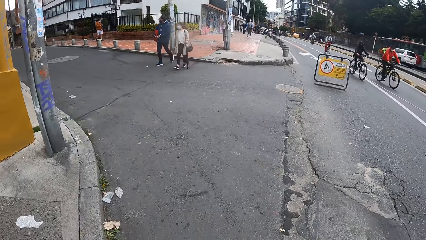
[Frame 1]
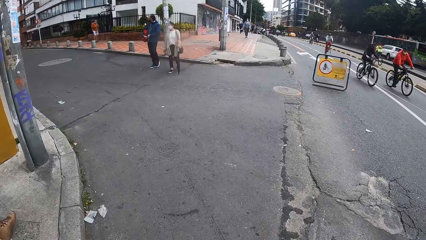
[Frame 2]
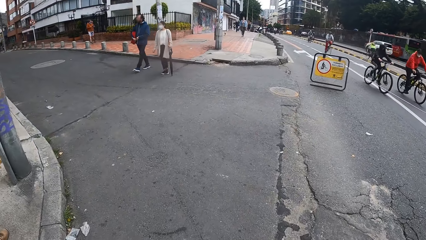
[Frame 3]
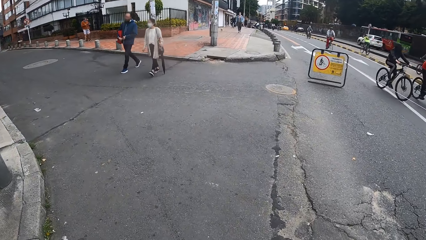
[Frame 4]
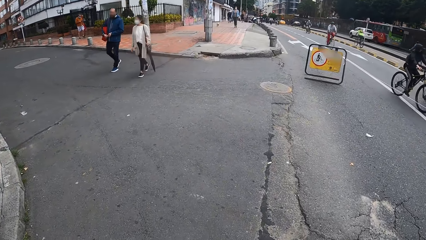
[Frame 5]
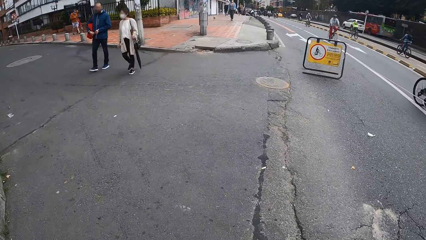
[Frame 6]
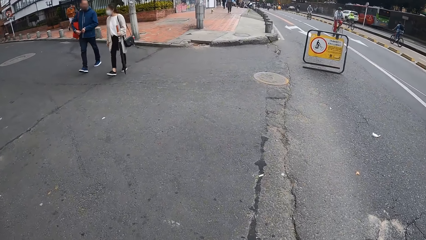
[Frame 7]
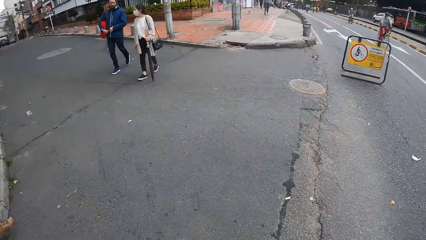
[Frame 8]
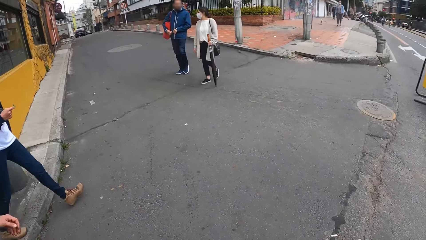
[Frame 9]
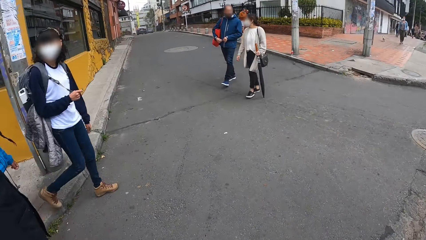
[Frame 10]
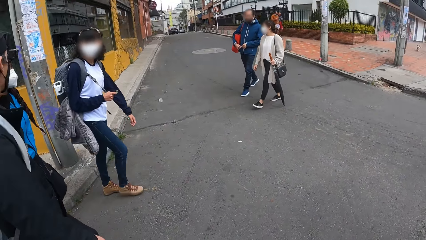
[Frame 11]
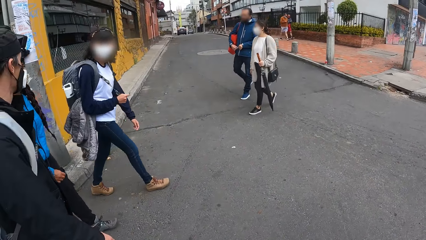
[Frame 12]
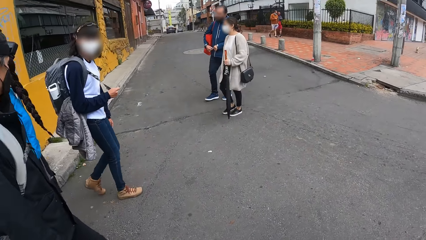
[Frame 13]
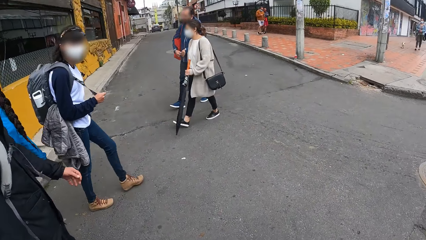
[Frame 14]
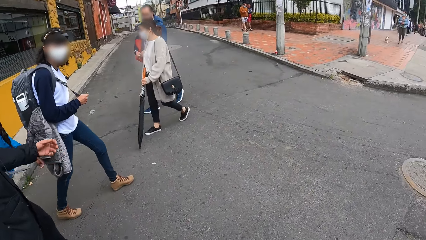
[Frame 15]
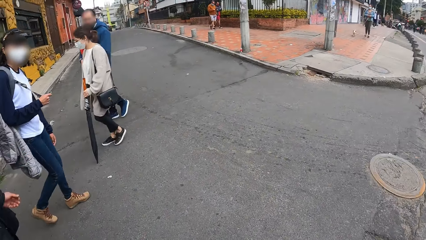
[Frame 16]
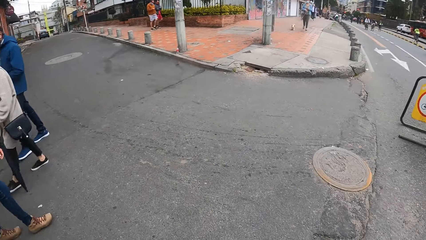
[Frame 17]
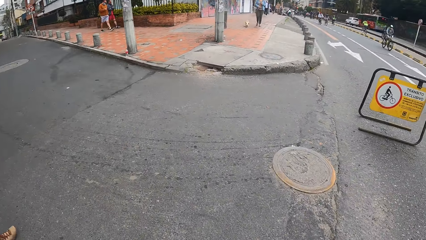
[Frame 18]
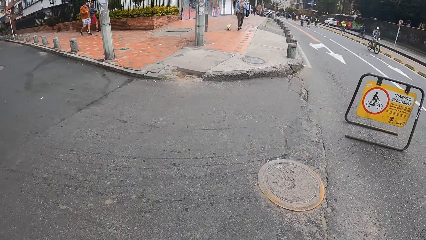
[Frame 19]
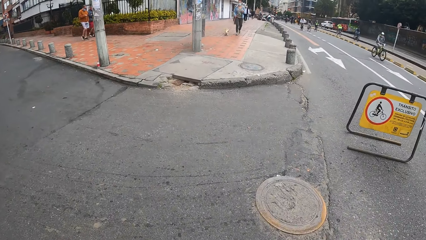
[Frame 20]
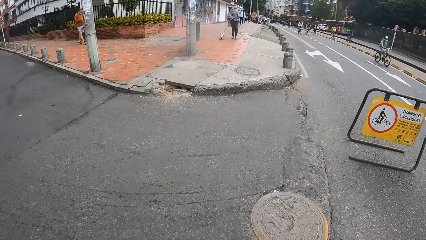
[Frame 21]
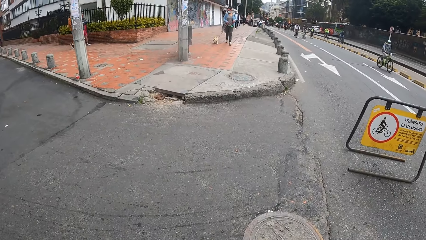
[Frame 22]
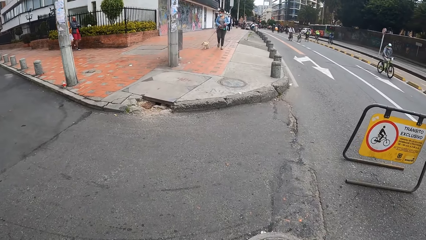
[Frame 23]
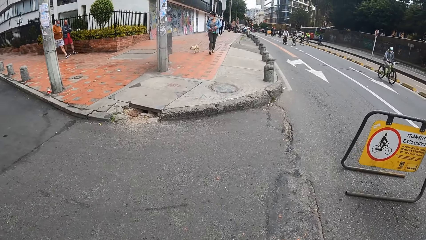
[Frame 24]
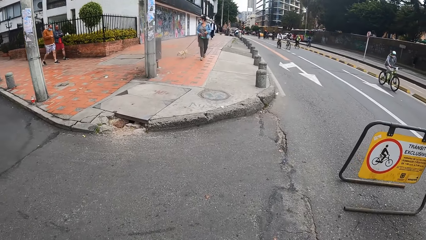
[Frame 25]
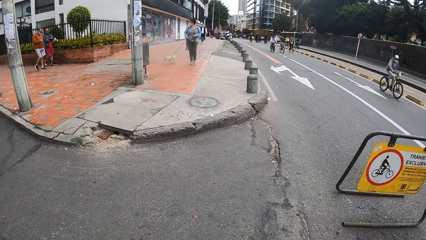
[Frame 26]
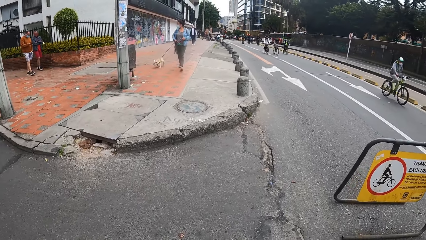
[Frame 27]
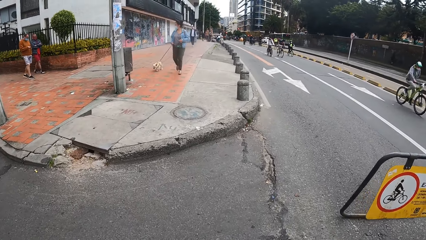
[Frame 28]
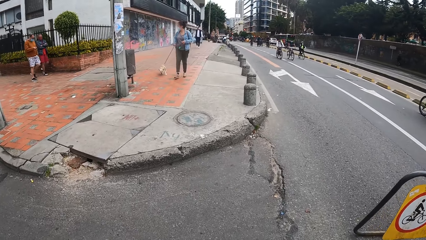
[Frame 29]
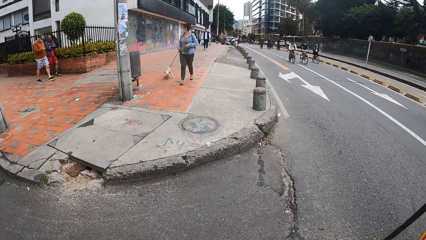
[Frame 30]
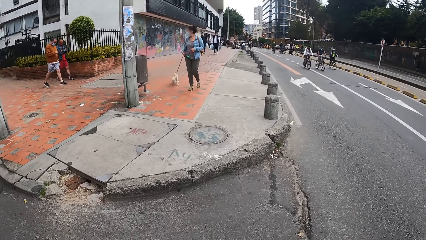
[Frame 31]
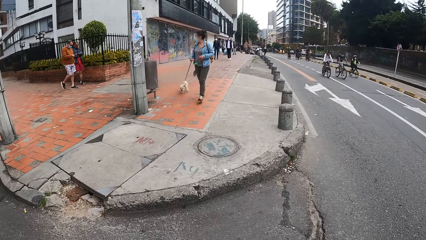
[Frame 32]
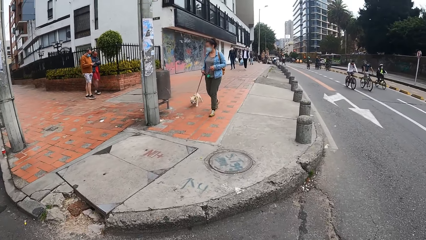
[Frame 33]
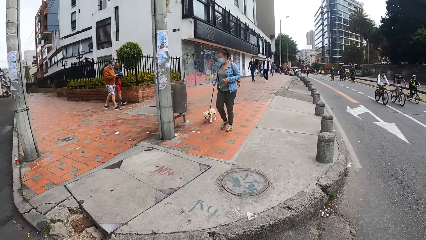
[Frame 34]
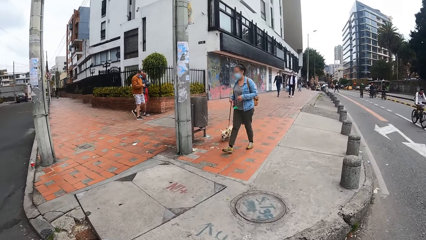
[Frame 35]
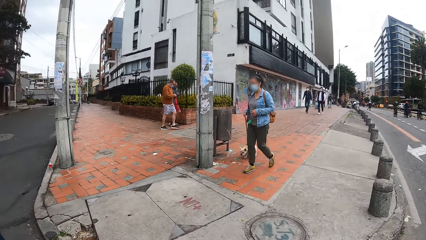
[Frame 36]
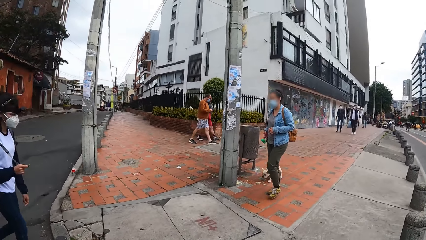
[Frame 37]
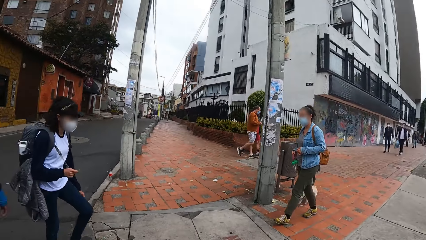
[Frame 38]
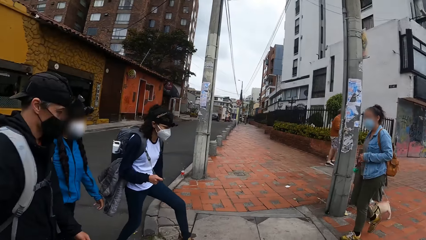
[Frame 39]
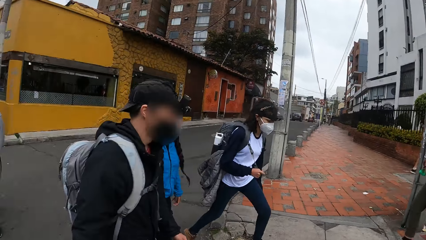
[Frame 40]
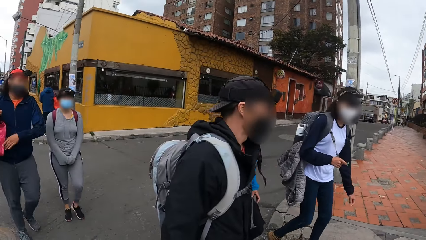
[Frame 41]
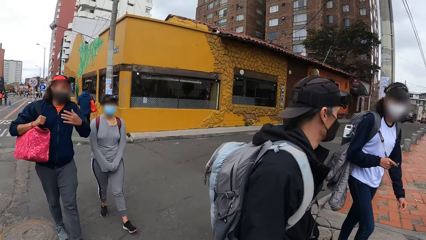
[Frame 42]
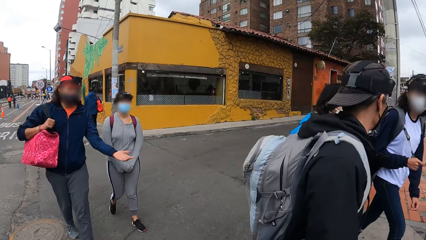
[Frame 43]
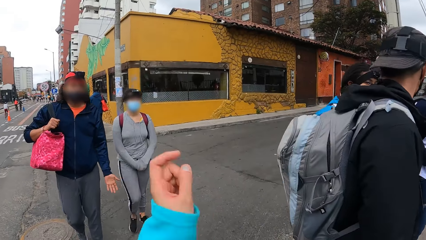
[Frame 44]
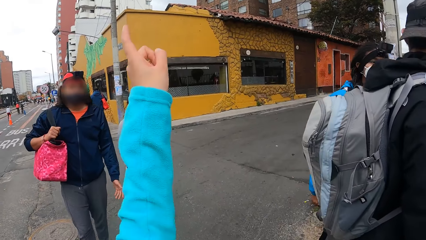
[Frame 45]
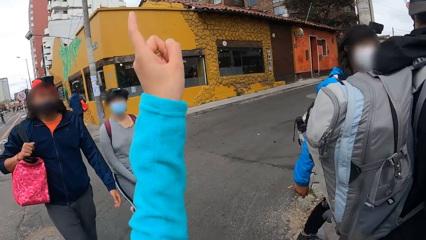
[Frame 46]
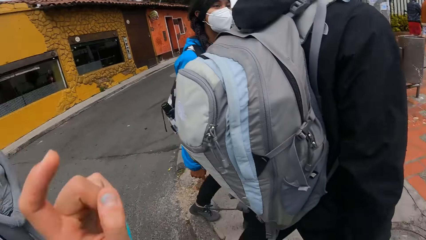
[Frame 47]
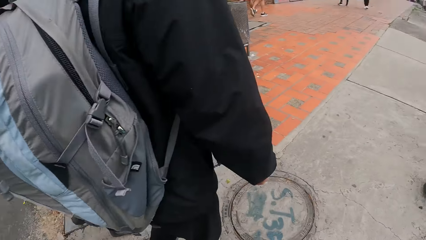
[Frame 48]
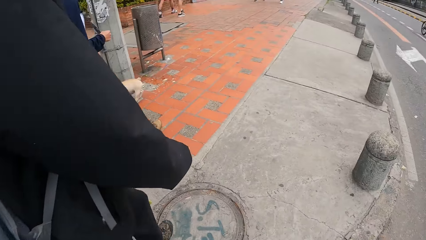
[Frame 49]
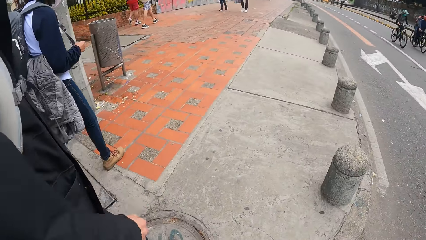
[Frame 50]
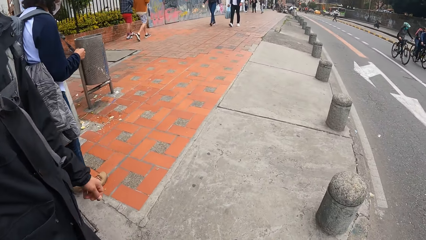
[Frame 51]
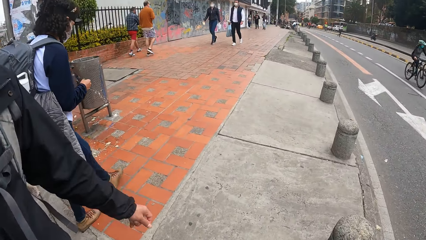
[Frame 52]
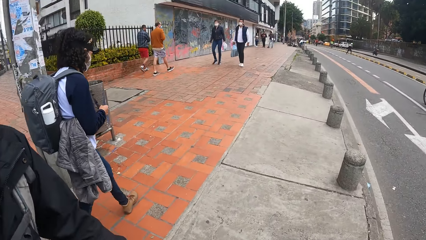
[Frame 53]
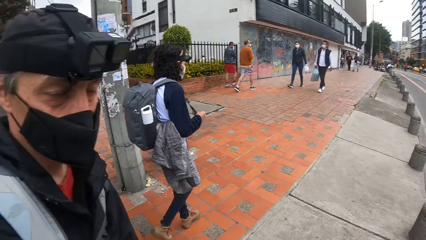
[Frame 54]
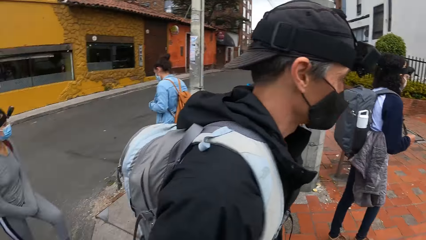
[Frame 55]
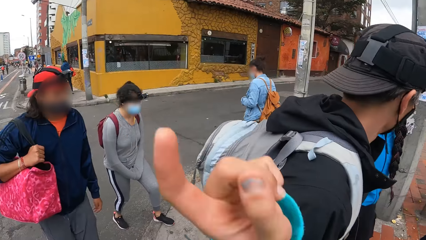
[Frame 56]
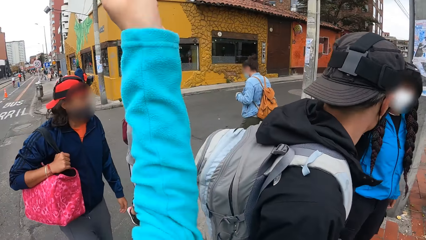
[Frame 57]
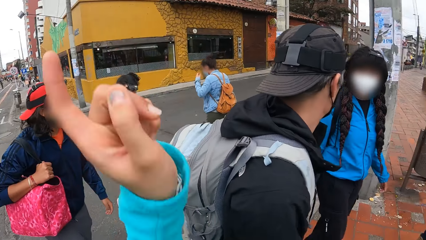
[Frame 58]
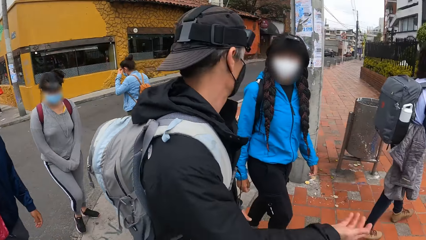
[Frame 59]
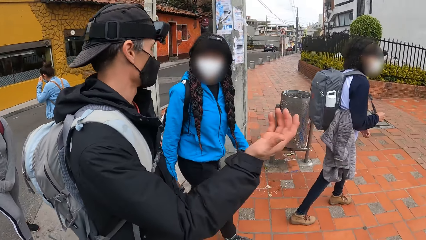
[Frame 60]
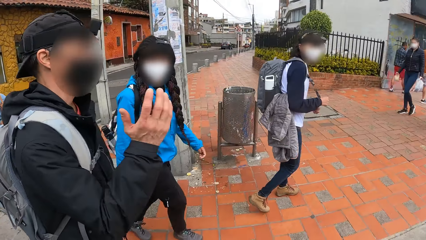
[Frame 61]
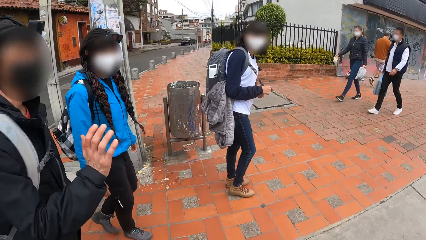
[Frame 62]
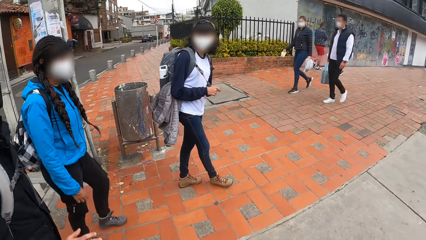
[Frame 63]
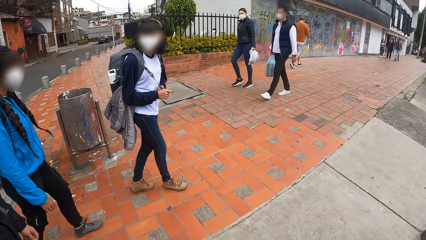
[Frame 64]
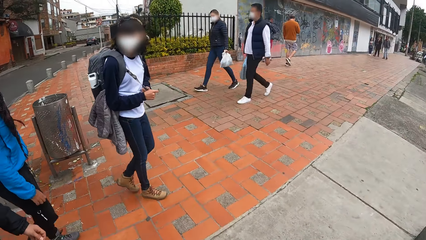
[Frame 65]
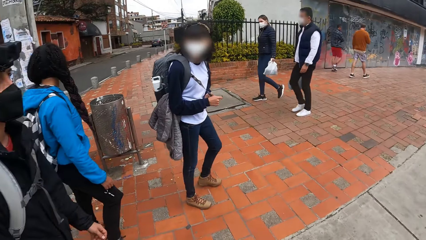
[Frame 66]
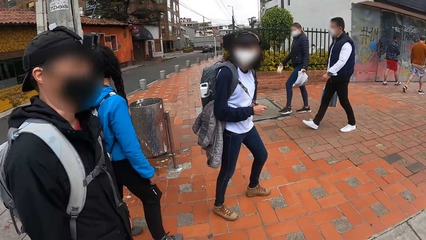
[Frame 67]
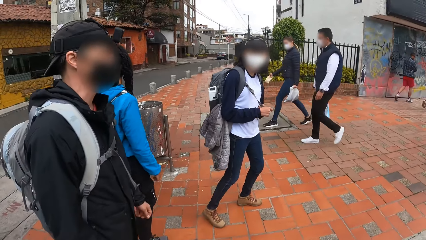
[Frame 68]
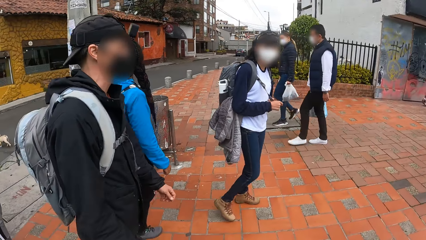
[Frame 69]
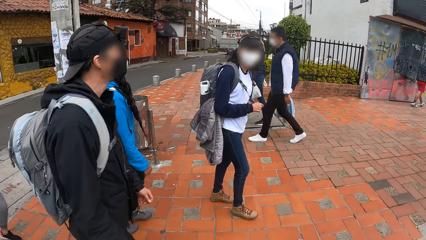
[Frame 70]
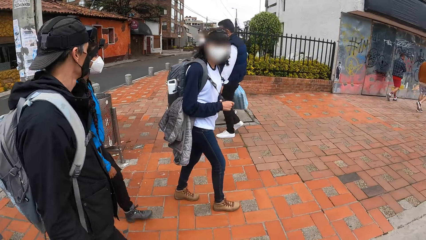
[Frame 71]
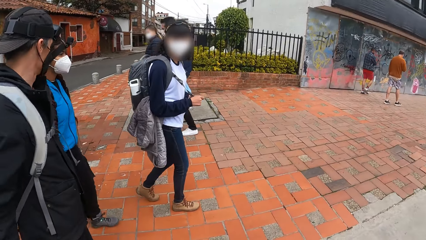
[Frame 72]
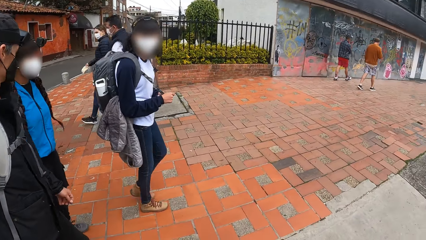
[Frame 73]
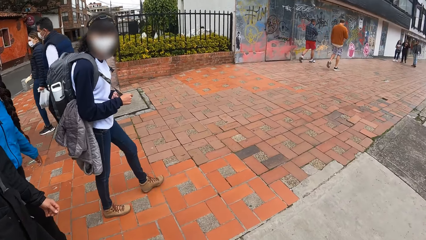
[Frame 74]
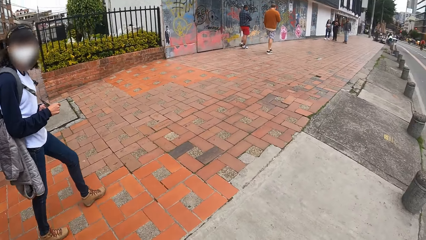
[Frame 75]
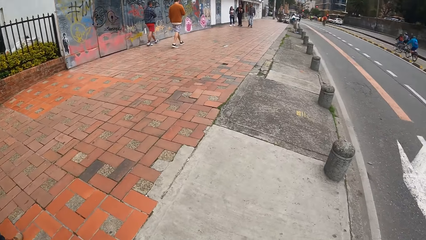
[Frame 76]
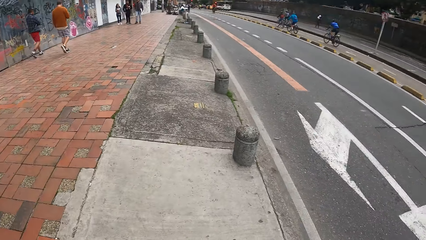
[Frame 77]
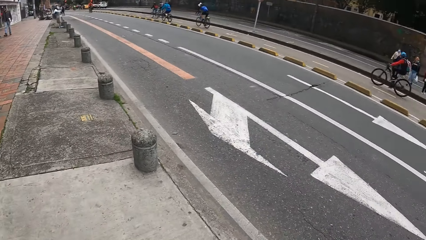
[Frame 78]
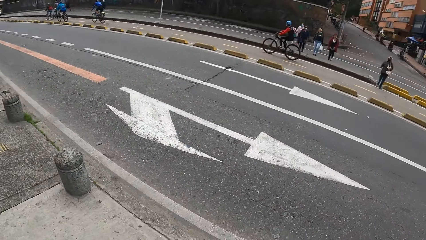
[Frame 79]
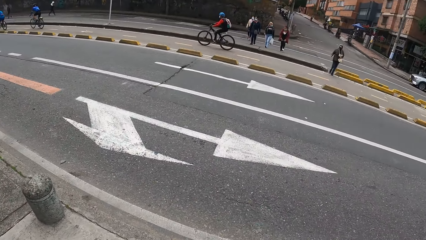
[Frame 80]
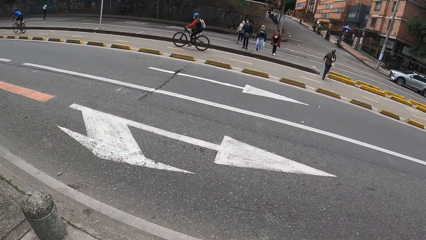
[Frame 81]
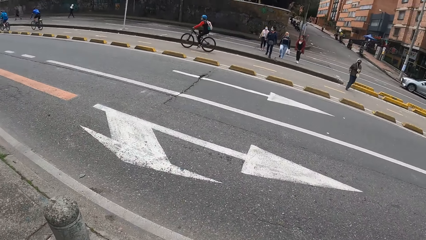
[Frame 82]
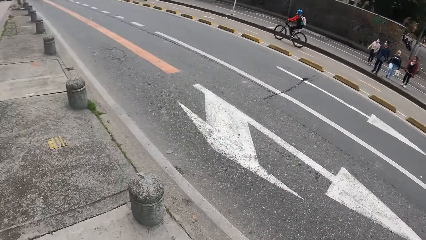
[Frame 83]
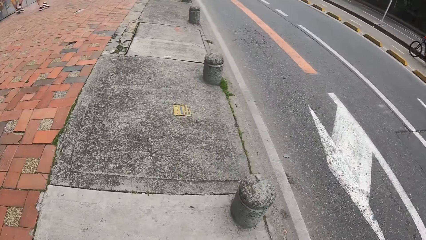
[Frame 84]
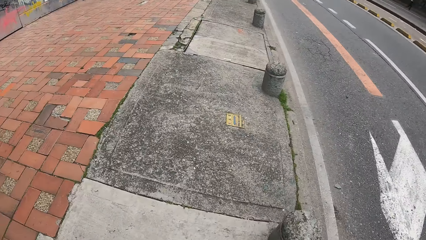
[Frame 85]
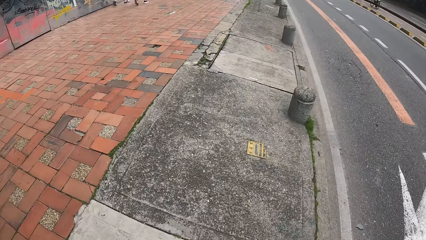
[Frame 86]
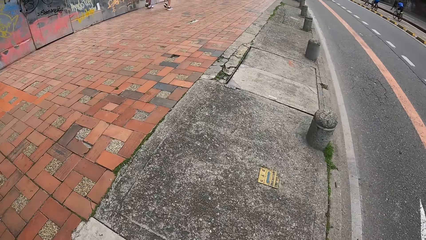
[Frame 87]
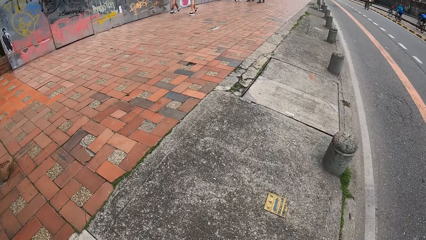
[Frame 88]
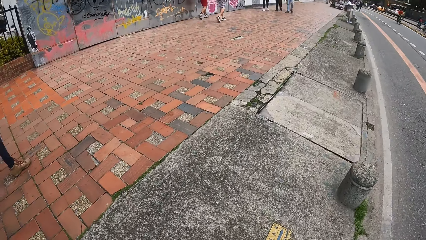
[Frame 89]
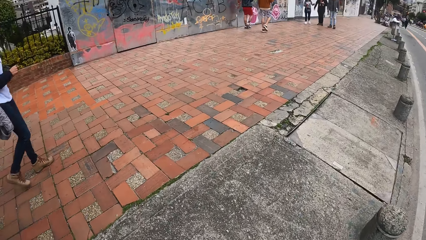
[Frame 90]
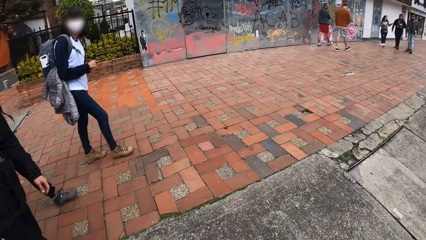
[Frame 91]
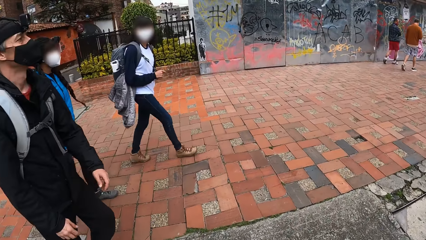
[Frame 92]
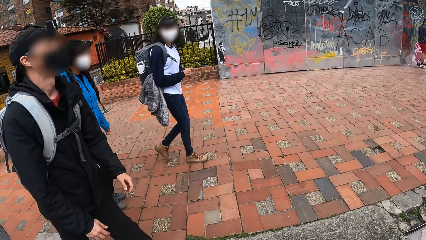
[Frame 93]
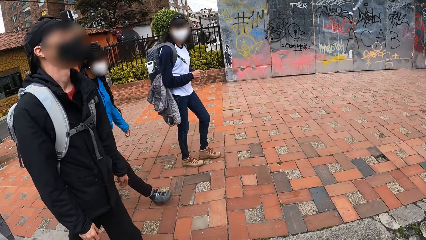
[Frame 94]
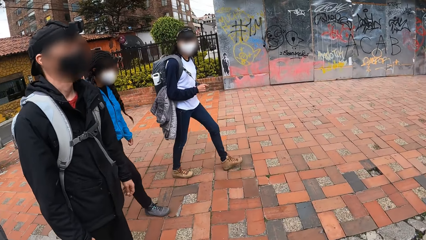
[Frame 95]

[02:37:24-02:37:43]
The camera wearer crosses the road. They interact with a crowd. They walk on the sidewalk. They look across the road. They walk on the sidewalk.
